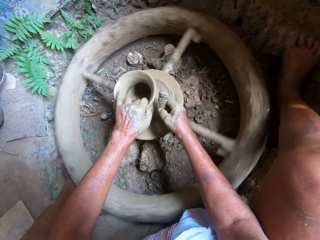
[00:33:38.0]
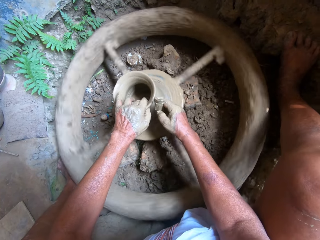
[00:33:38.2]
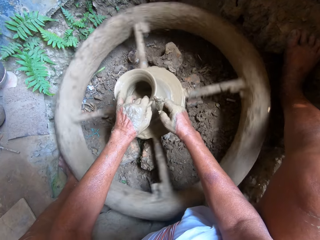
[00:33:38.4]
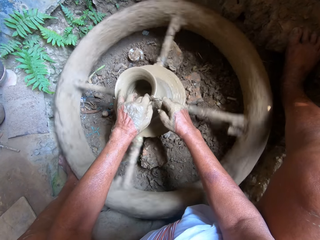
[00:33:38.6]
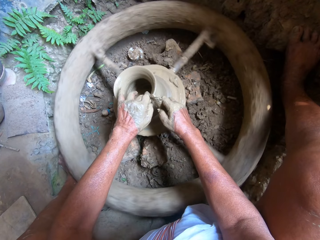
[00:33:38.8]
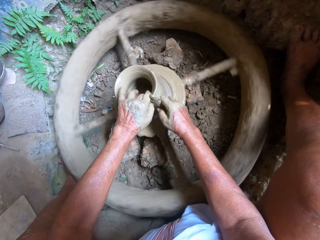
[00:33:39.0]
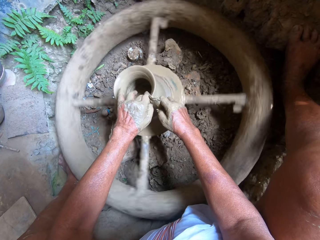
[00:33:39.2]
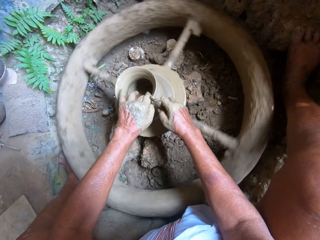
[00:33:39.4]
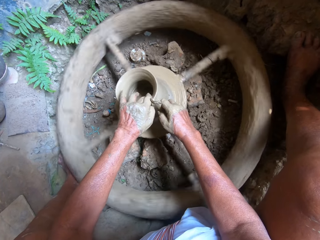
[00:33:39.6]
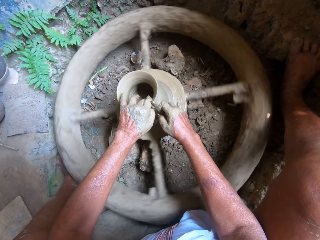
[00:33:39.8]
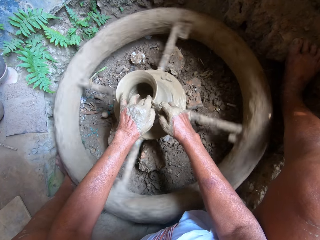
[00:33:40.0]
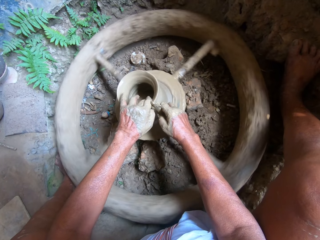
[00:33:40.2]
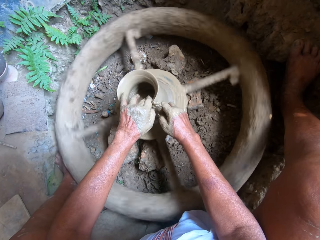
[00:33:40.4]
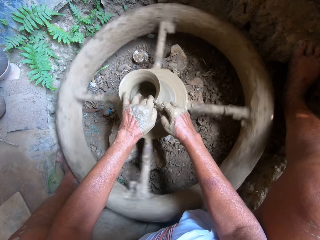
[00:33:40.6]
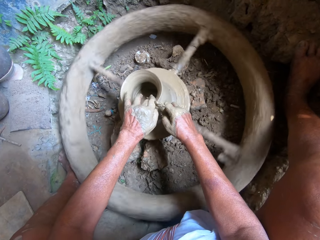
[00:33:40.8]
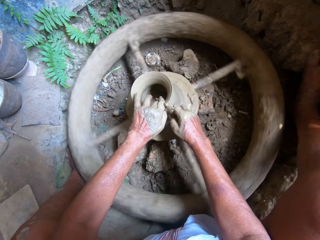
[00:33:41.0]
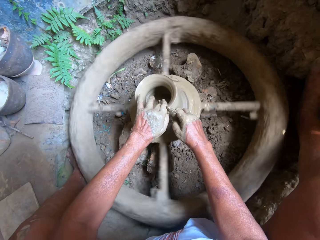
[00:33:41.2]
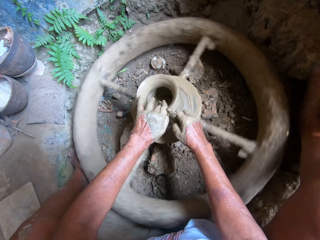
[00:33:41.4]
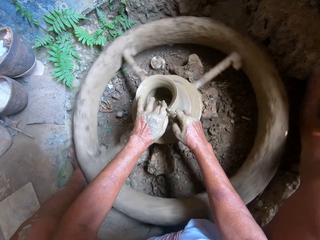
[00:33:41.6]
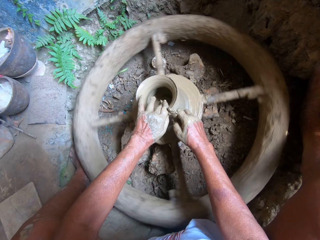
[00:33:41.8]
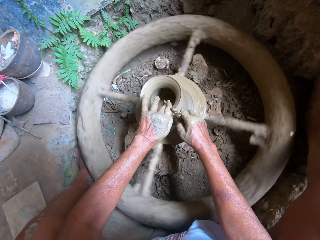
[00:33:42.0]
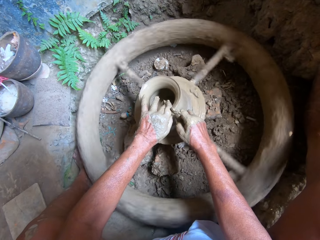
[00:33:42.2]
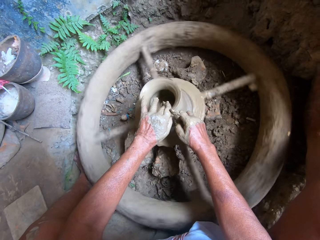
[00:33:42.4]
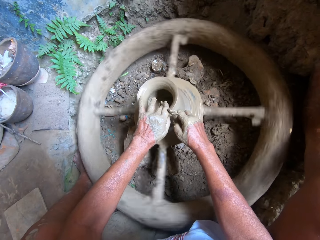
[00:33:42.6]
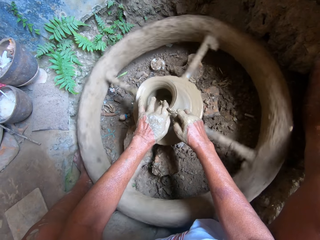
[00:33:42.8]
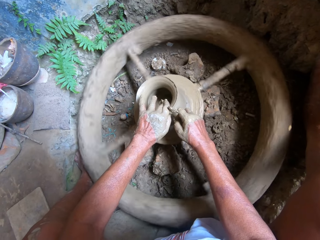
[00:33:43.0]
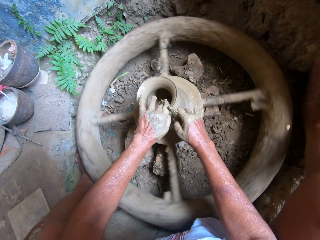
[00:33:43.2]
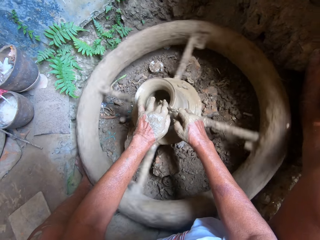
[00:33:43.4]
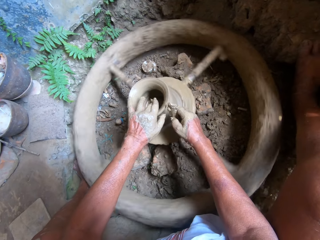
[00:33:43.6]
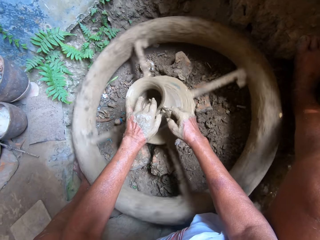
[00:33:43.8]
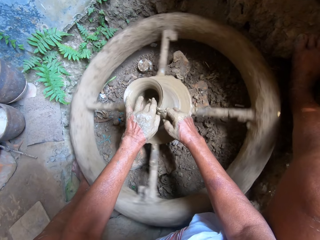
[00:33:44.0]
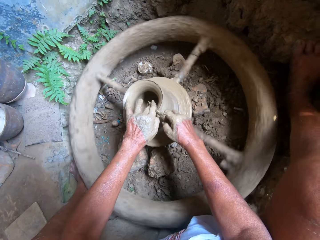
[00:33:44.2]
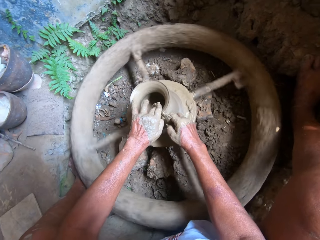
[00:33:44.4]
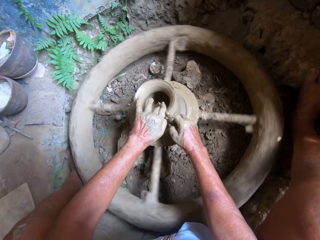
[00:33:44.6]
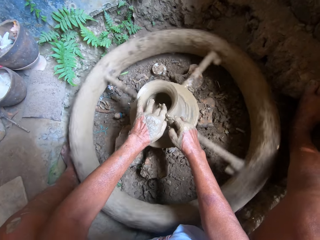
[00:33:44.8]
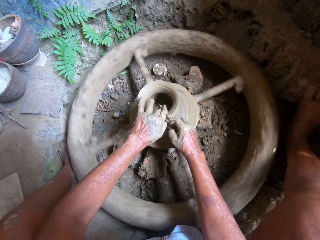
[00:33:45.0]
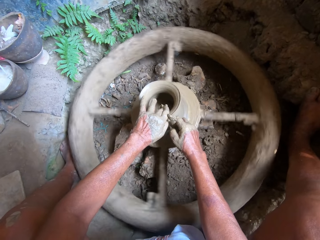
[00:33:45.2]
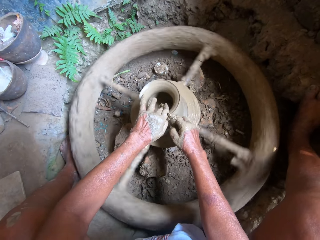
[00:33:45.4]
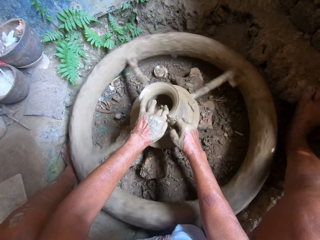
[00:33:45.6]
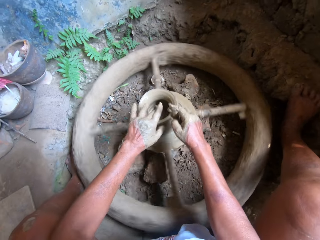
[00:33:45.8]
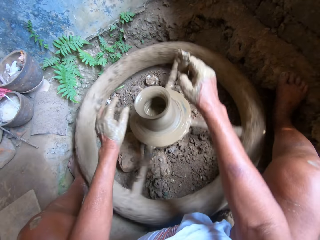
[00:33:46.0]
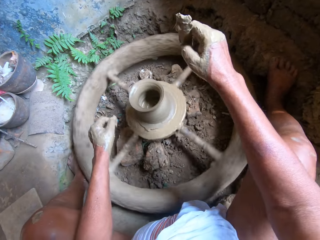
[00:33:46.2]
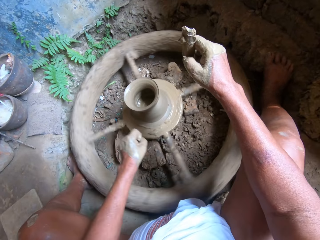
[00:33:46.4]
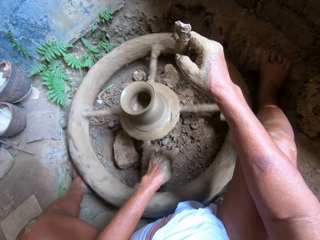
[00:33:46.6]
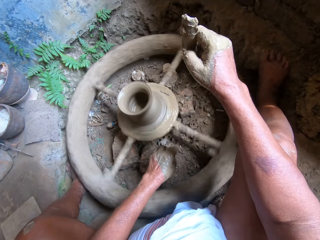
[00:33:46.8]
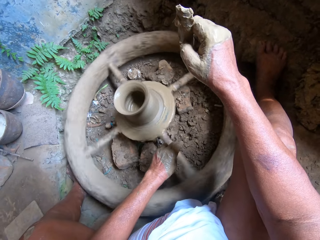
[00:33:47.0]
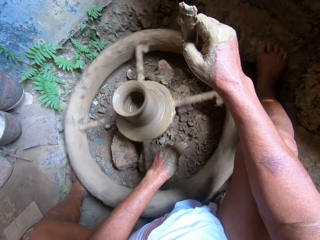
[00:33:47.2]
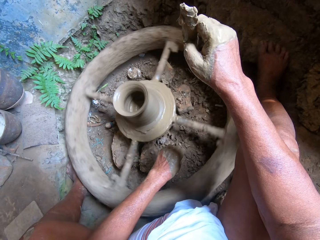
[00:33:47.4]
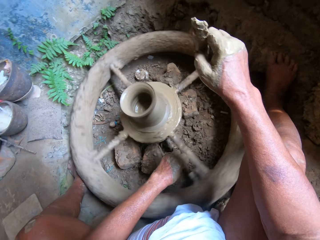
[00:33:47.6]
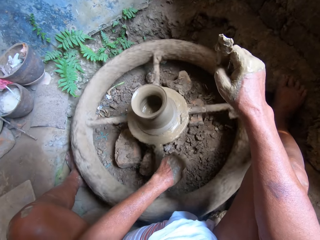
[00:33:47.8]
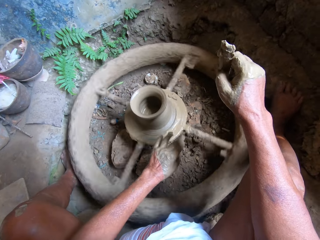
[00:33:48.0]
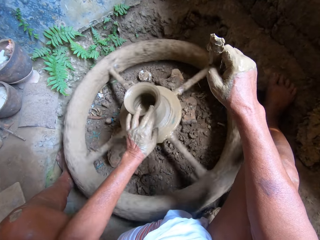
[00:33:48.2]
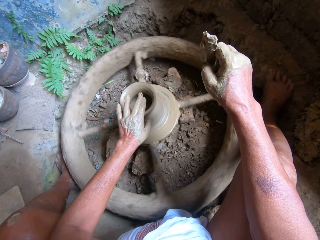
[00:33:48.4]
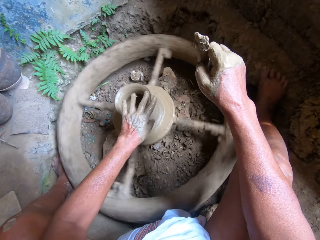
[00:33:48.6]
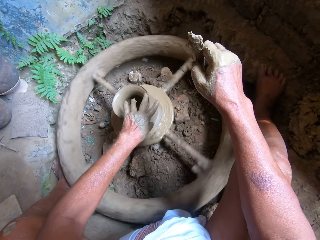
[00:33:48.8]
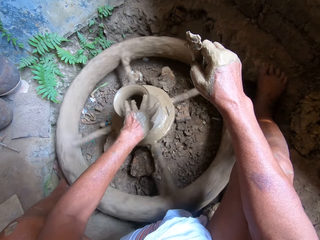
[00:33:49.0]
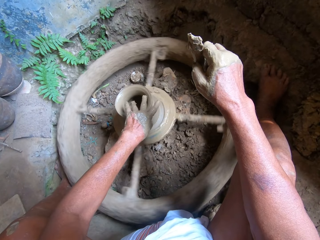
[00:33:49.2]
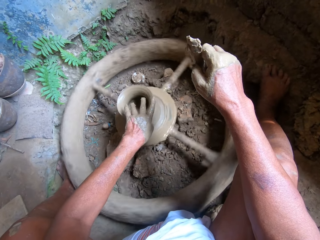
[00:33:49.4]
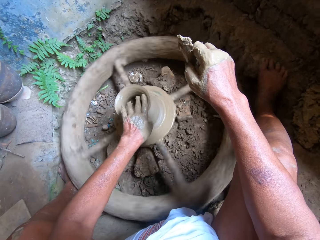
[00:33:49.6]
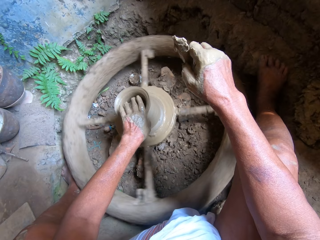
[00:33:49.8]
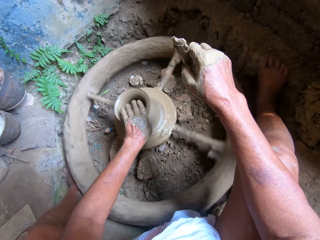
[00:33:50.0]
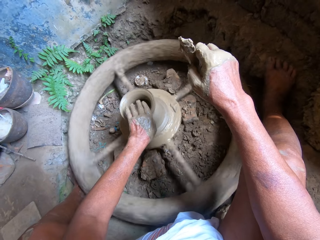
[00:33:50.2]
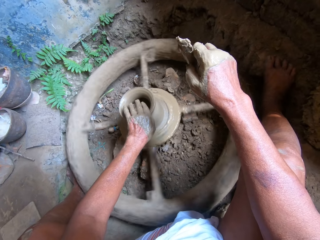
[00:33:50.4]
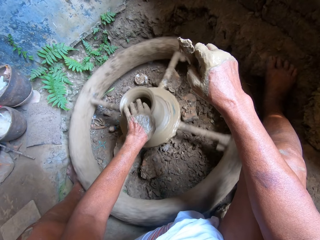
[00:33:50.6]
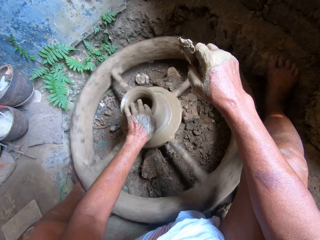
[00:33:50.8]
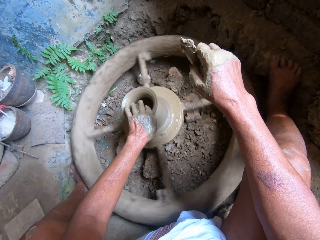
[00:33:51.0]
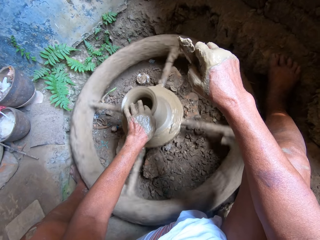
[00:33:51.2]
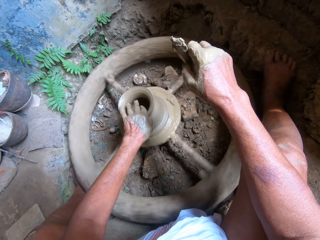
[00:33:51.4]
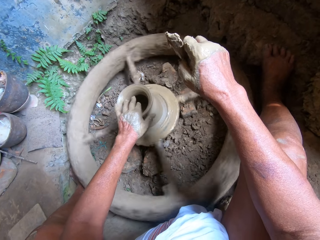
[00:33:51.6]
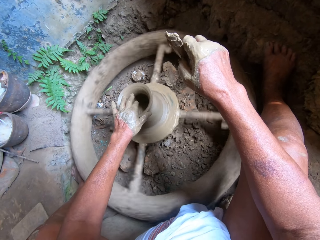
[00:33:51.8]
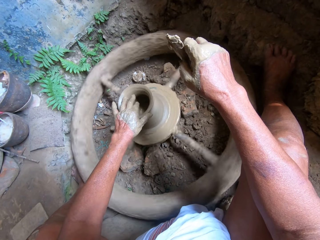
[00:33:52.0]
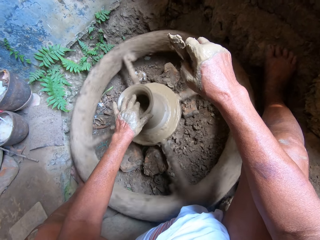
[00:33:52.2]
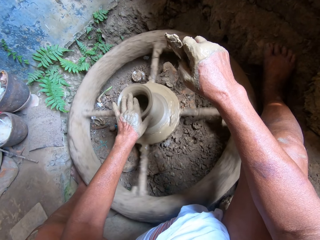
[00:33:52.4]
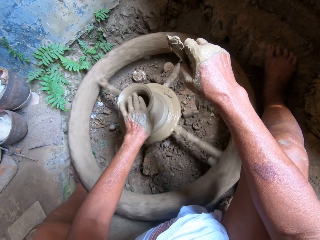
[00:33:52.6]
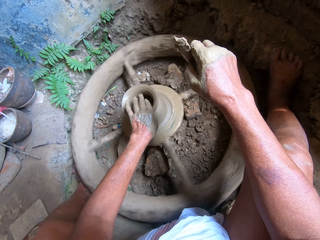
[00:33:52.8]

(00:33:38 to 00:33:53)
The camera wearer shapes the vessel with his left hand. They fling the clay in her left hand. They hold the clay on the pottery wheel with her left hand. They mold the clay on the pottery wheel with her left hand.

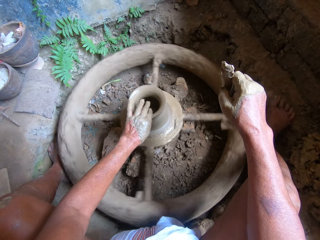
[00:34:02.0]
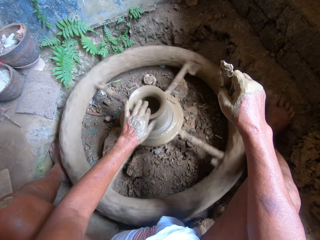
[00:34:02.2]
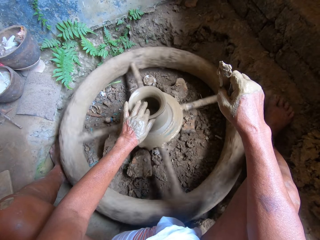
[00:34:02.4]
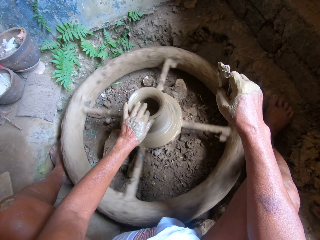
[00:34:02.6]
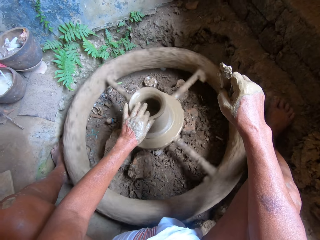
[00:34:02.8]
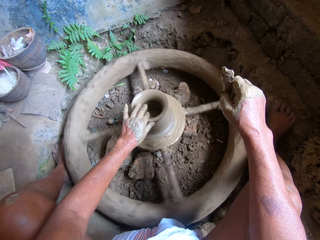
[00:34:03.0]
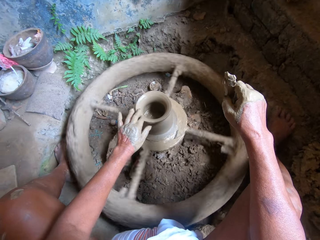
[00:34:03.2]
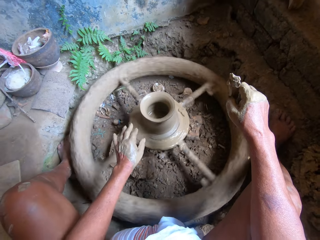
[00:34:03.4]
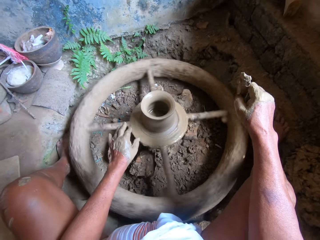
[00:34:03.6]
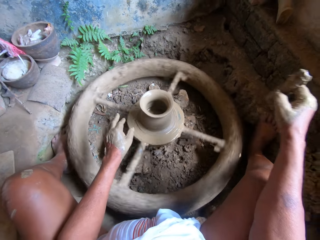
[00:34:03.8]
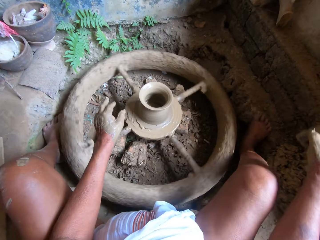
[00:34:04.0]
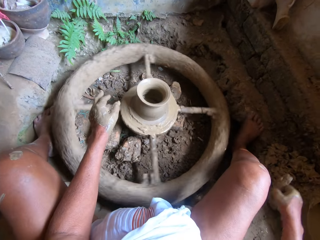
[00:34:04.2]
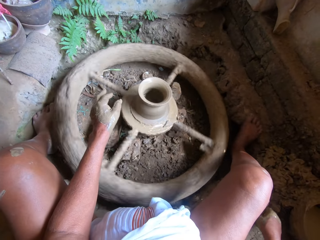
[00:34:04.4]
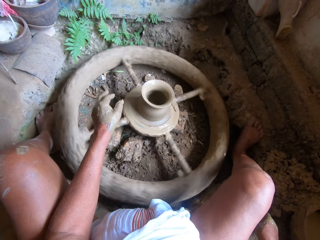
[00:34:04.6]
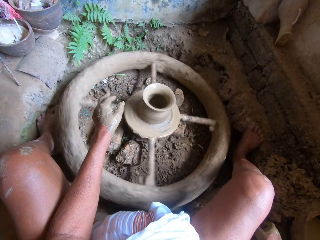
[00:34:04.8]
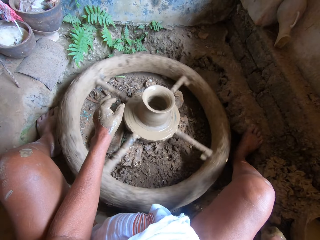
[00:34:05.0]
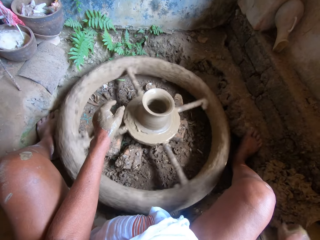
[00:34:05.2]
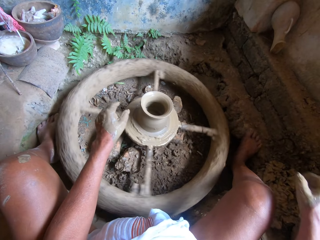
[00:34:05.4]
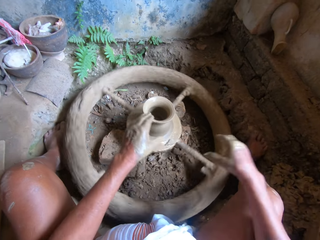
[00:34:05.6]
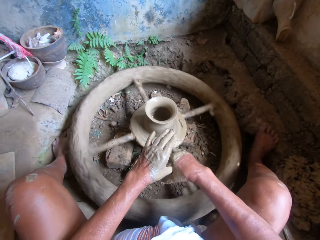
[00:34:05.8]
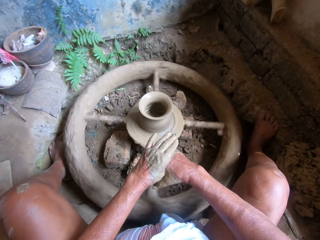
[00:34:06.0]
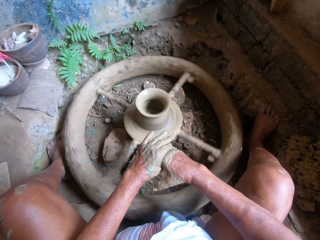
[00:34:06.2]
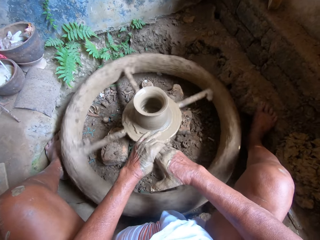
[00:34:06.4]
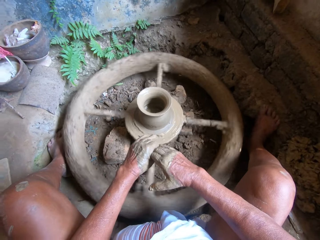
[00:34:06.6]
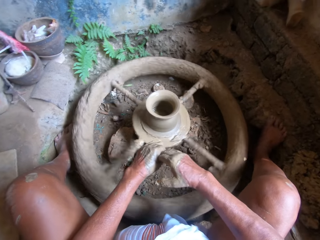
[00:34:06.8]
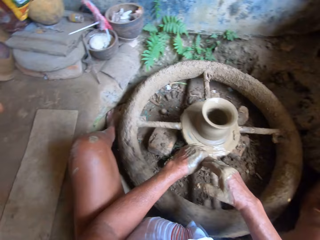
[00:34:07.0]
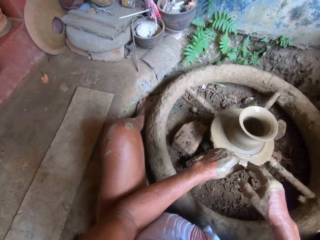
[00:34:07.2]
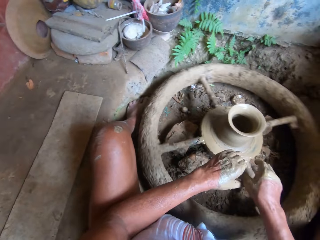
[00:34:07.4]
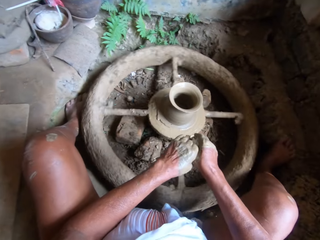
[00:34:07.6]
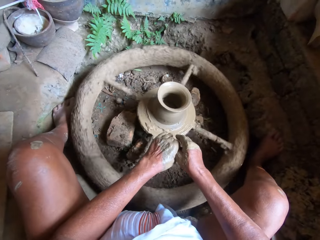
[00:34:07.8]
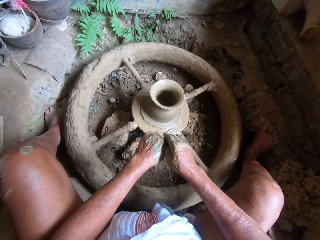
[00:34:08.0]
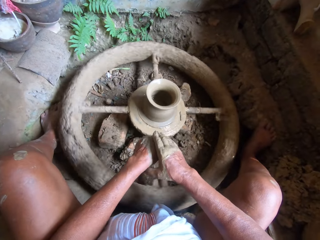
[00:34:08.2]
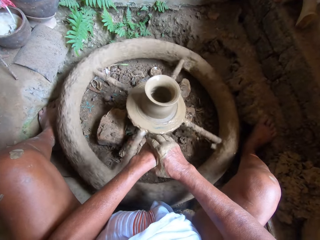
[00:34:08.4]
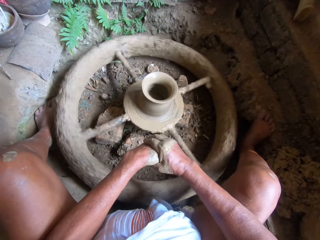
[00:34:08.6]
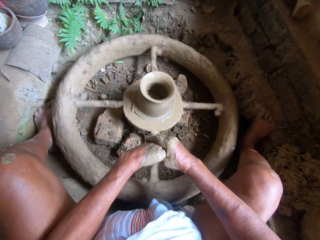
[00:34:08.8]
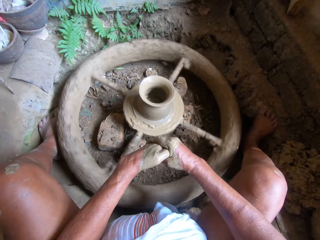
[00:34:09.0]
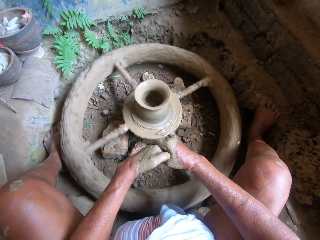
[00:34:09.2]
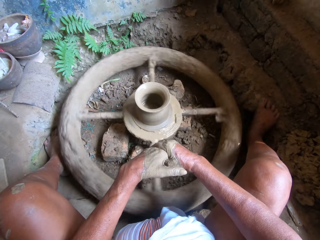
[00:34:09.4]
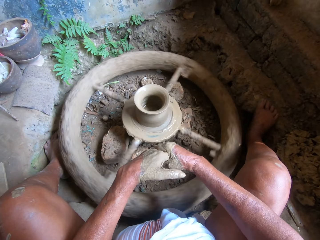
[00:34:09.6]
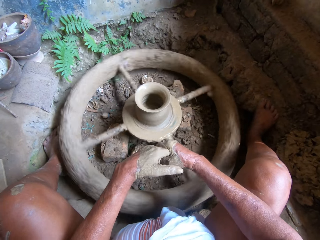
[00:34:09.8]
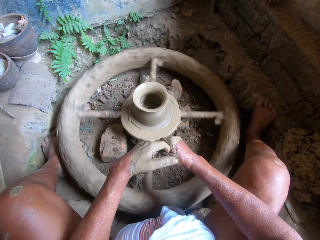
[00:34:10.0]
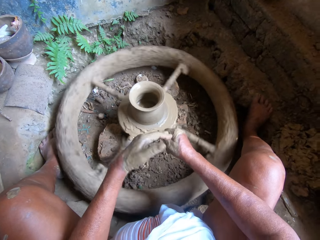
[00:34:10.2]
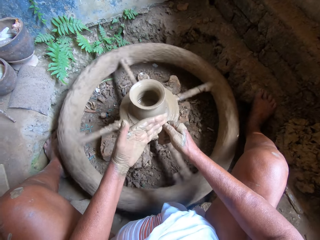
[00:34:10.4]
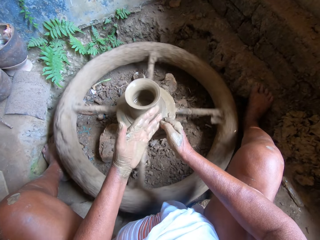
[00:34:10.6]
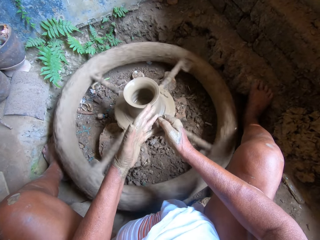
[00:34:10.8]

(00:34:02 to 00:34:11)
The camera wearer places the clay smoother on the ground with her right hand. She removes the clay from both hands.
